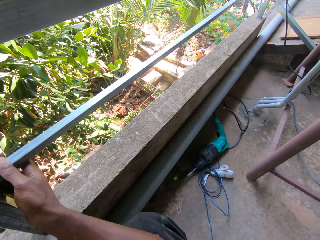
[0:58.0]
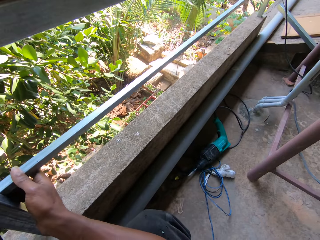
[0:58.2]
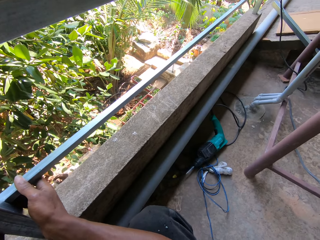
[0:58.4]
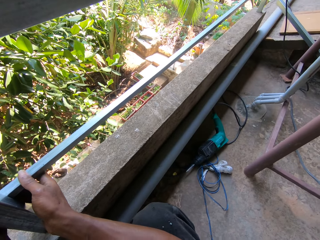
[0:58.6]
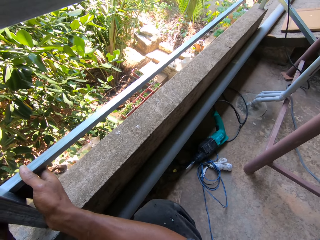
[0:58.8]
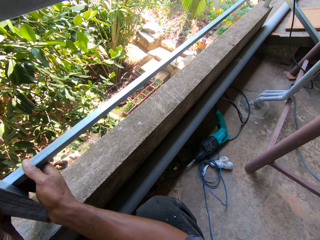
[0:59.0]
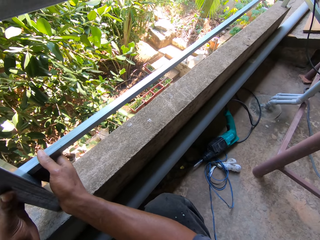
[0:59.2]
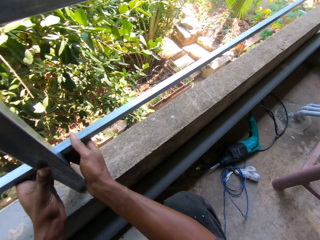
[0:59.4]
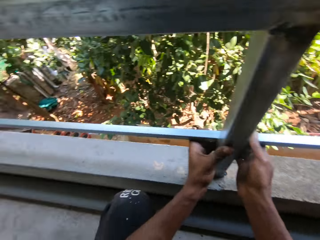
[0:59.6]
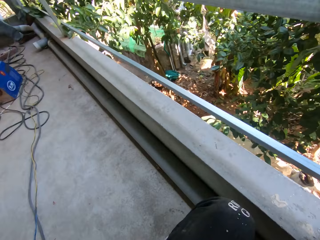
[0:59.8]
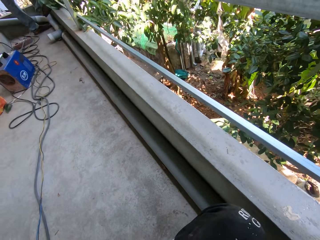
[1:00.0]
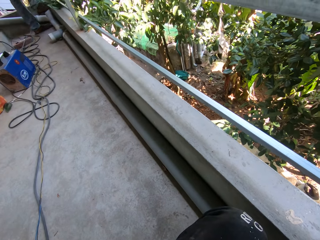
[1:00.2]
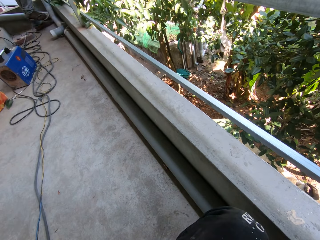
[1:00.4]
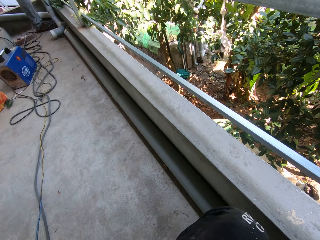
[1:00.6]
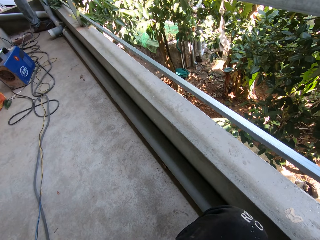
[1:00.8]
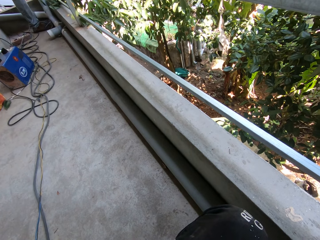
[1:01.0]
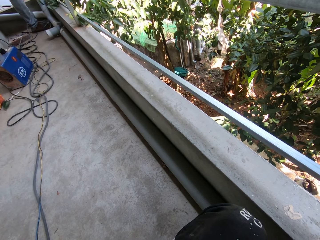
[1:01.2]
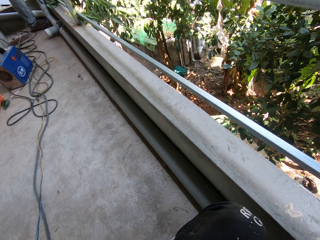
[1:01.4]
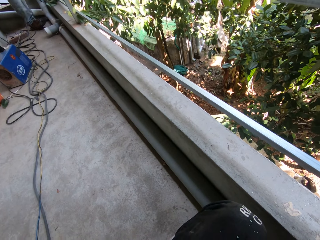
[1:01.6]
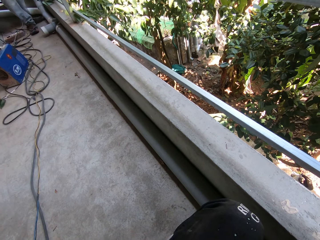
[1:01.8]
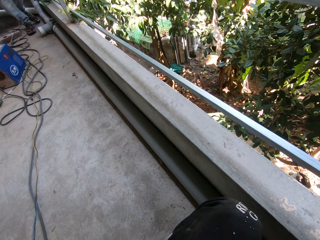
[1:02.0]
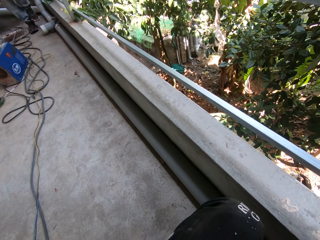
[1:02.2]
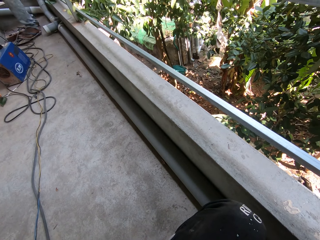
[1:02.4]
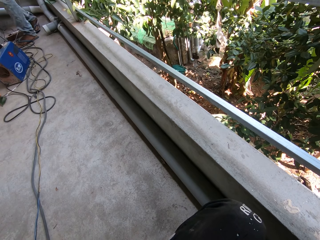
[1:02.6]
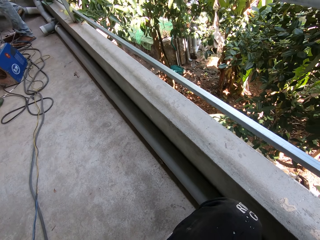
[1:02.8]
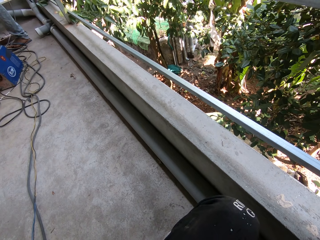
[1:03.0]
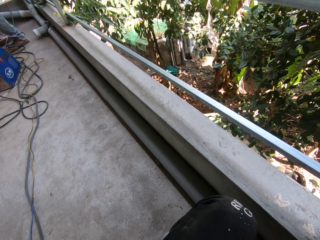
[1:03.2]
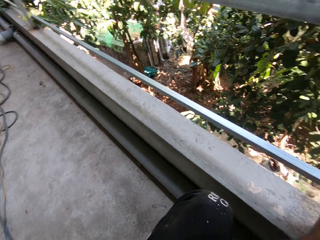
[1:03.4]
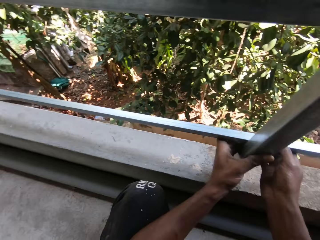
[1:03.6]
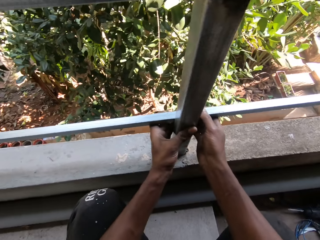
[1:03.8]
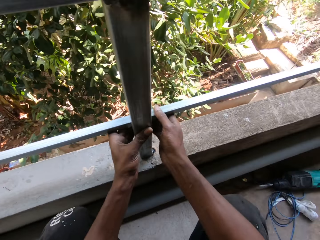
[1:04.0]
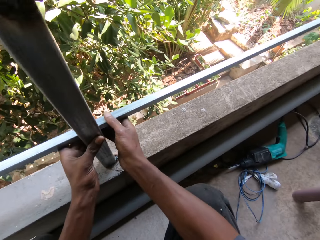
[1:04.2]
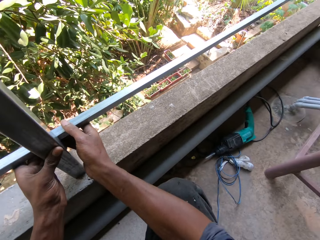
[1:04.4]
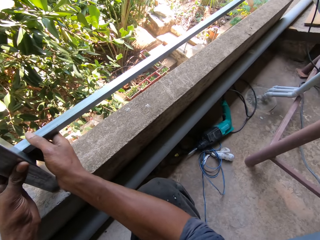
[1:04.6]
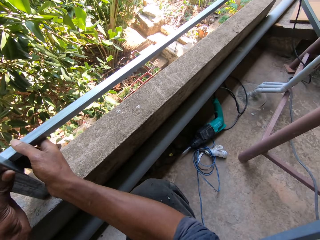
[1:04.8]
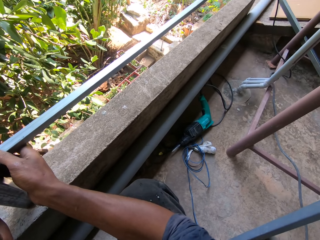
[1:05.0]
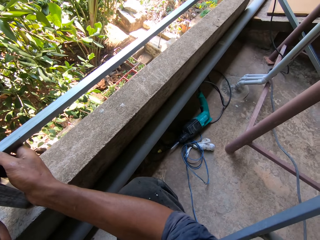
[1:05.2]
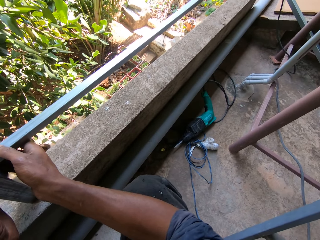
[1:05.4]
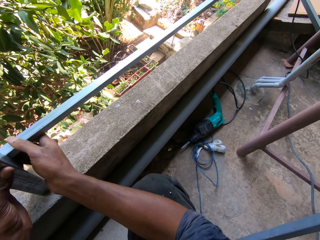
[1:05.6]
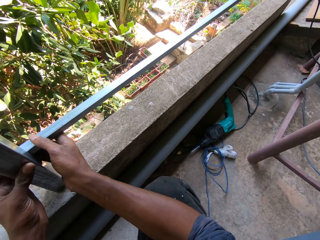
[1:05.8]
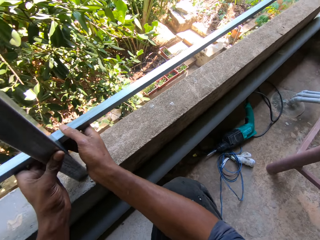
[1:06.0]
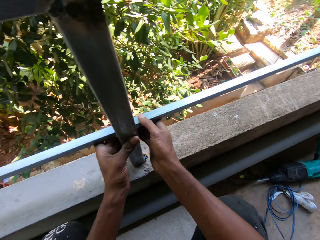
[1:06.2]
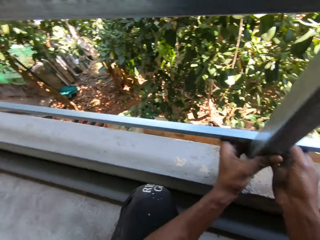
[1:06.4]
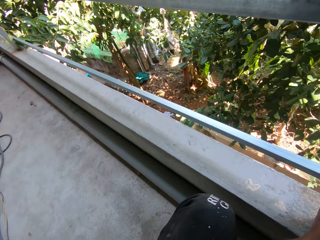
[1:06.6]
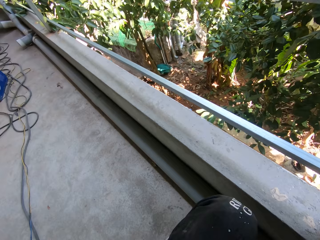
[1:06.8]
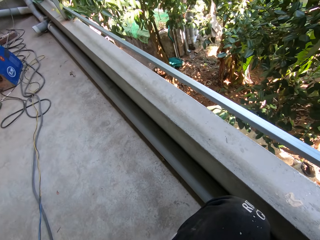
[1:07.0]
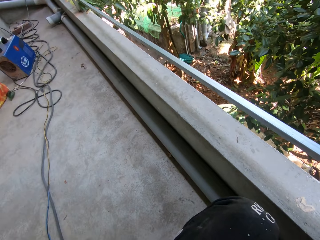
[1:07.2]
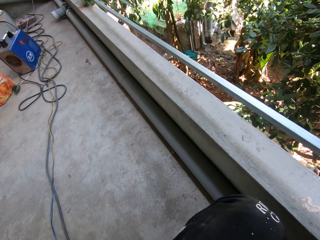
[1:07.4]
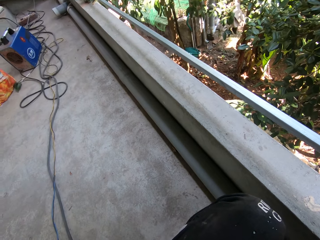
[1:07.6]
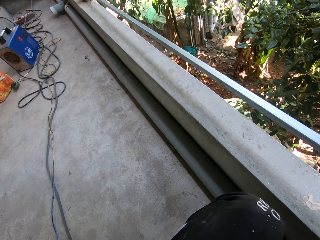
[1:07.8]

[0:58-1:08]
The camera wearer looks around.

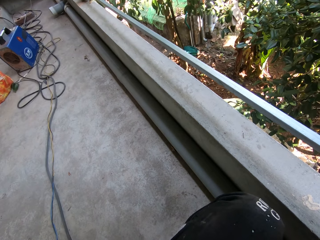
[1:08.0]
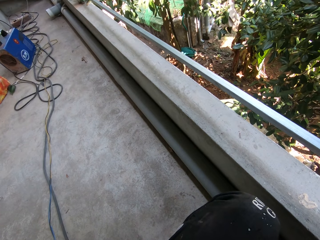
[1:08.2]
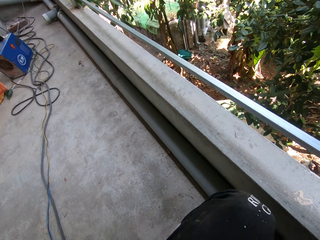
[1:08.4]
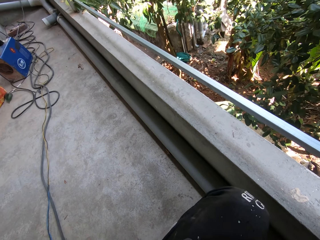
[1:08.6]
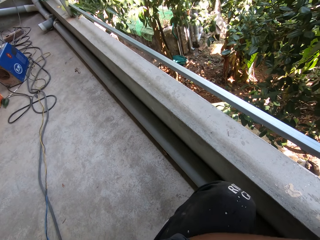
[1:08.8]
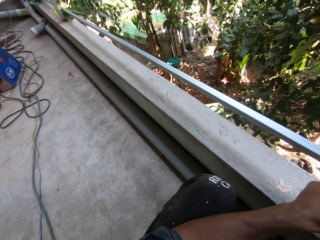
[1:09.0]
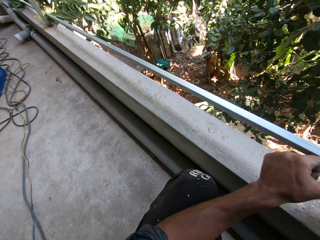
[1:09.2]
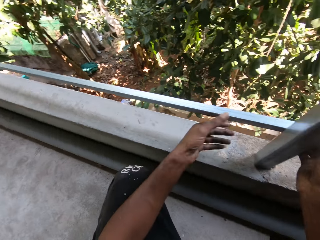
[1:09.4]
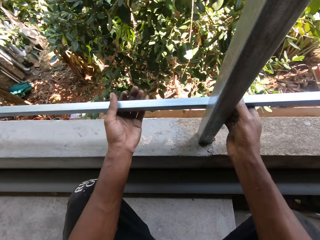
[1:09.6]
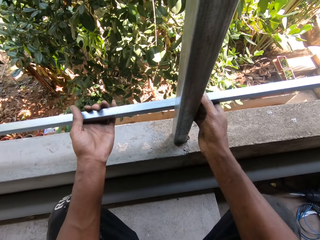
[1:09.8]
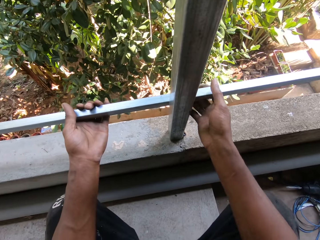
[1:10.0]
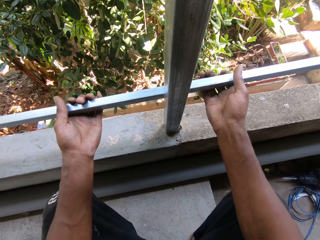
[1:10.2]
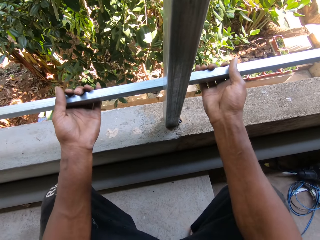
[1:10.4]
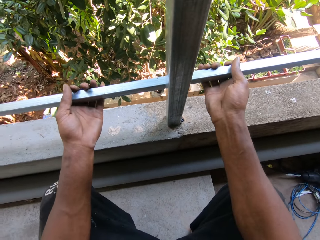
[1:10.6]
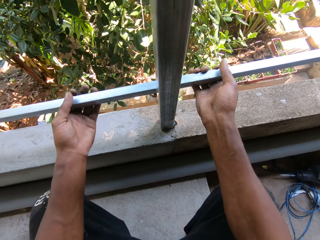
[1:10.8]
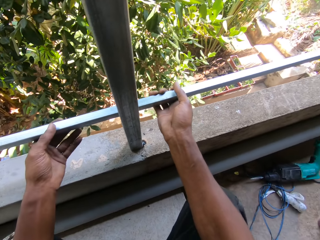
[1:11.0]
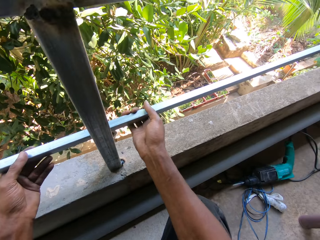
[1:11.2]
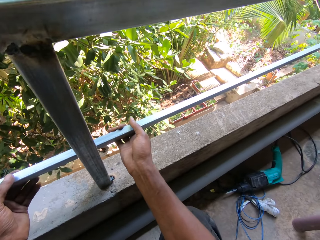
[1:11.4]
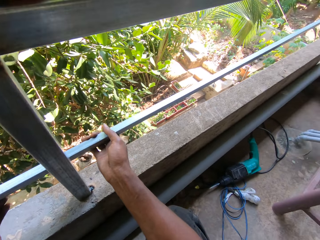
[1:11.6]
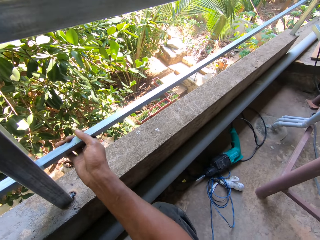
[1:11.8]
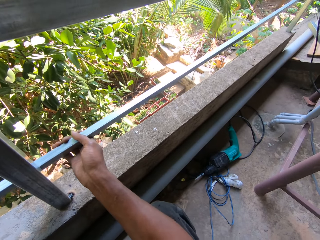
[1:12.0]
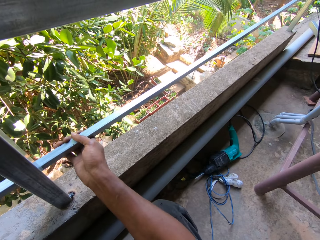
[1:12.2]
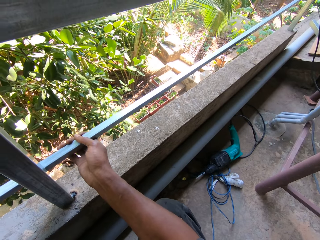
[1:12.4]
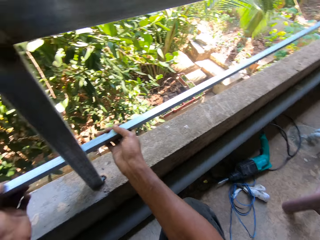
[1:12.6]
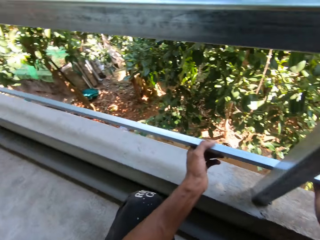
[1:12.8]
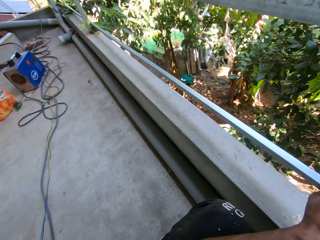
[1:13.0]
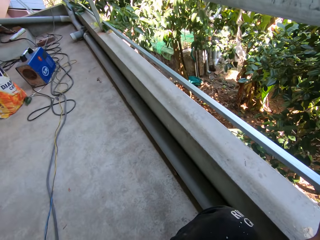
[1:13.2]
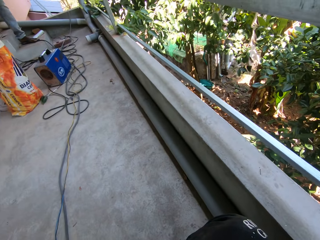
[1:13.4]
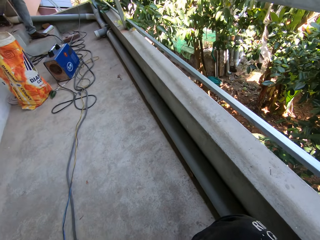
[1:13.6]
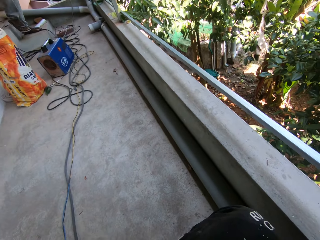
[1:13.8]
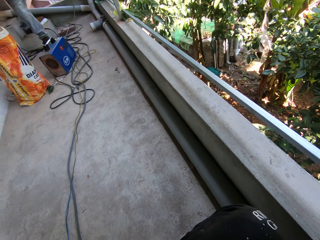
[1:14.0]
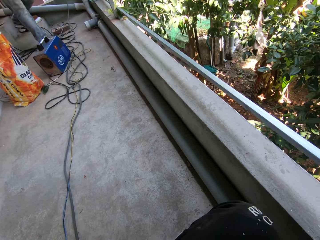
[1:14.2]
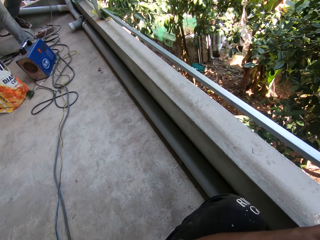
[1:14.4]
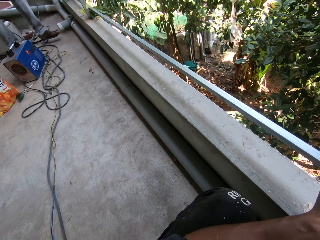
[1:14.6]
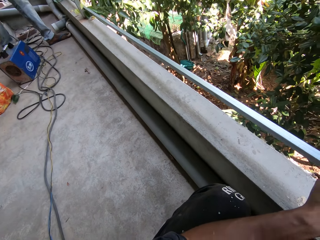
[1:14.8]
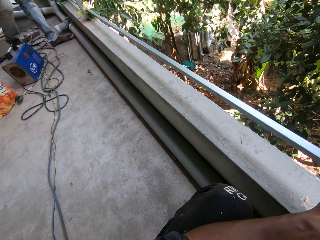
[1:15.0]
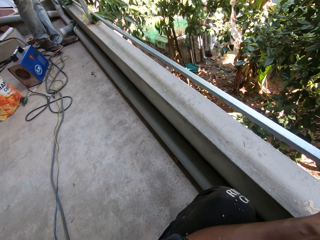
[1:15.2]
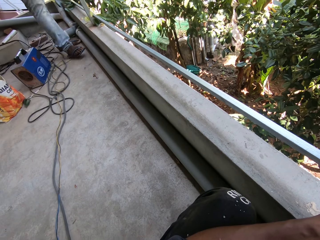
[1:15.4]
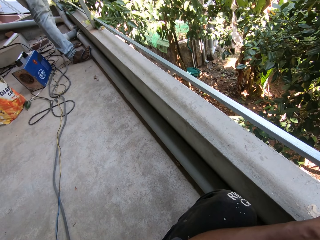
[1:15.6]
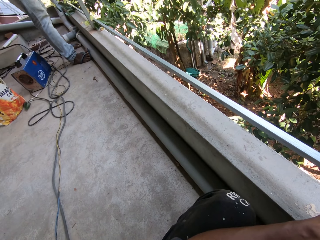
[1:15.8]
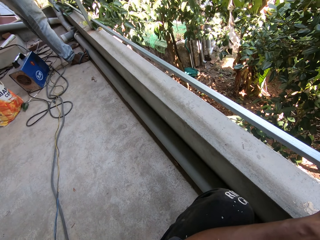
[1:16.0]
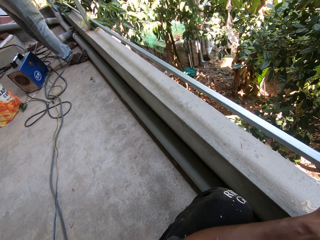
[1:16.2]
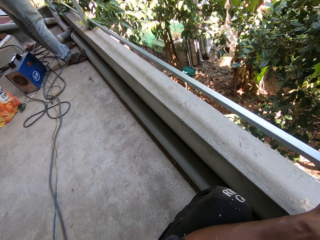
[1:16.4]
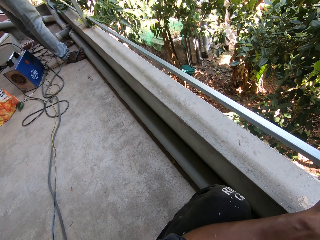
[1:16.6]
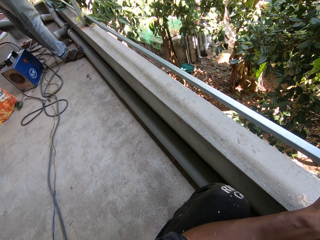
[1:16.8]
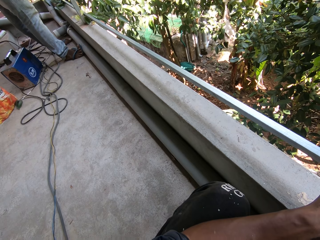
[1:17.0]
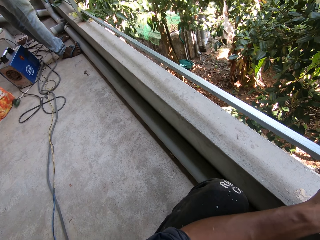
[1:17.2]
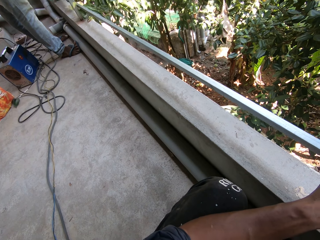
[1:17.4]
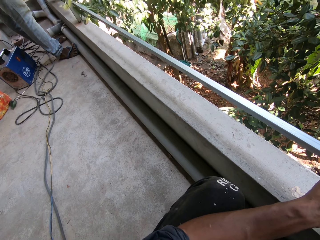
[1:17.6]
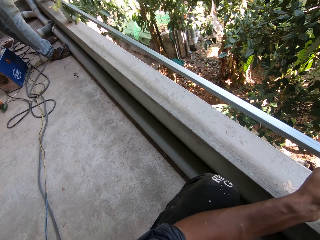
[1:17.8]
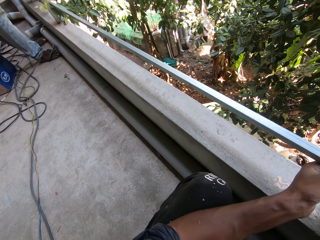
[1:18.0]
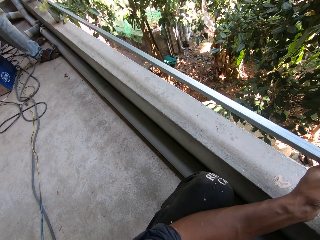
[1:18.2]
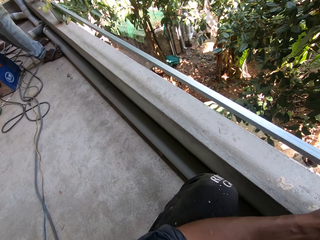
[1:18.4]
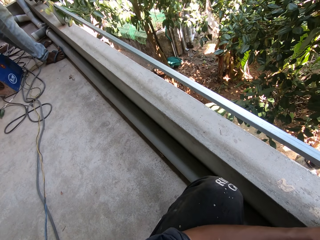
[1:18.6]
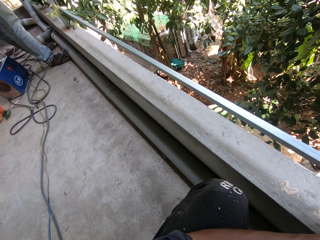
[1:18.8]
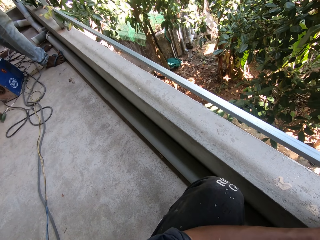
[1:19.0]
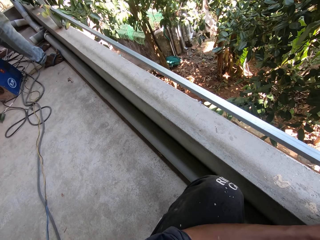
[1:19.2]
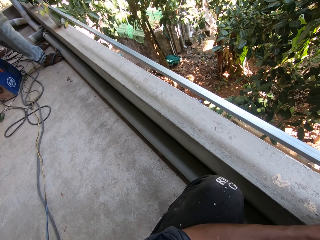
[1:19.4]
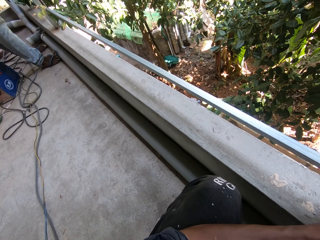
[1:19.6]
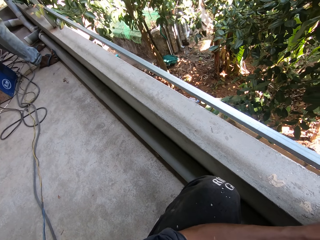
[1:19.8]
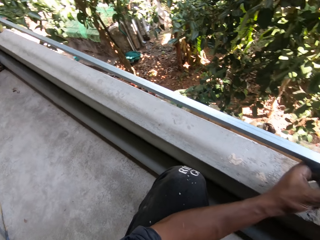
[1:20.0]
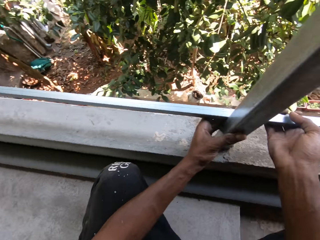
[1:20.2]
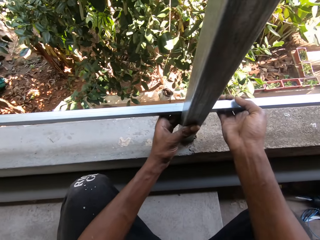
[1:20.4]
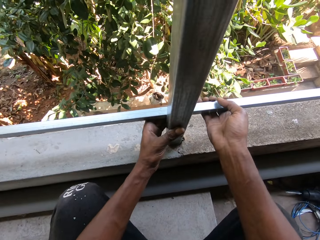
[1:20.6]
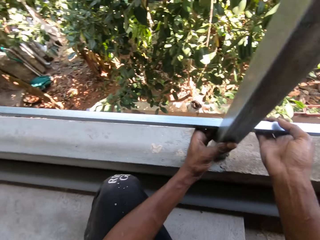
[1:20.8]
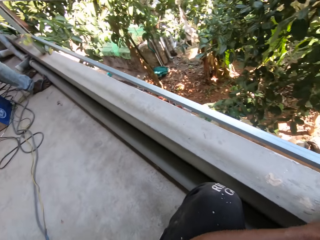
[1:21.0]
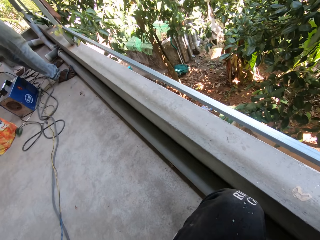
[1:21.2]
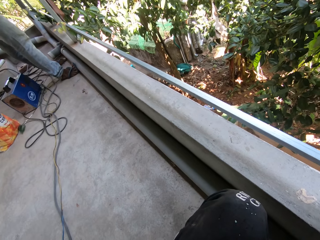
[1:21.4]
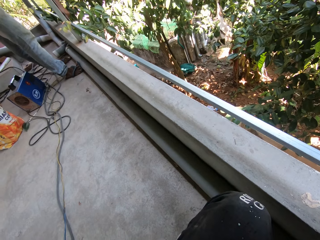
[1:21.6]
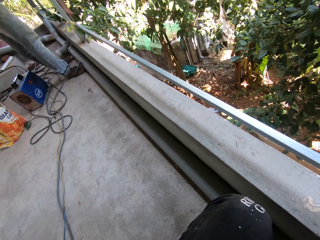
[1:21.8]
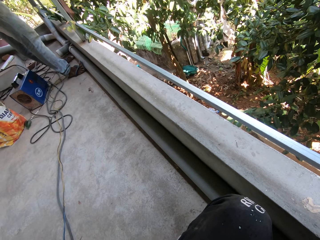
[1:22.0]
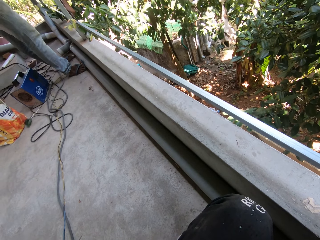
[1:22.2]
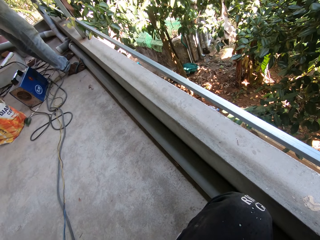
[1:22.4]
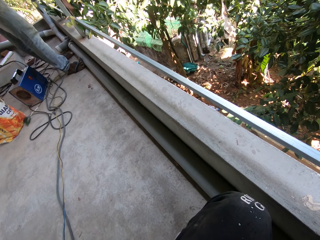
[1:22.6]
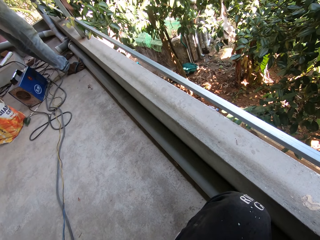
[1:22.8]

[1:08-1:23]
The camera wearer holds the metal bar on the balcony handrail with both hands. They adjust the metal bar on the balcony handrail with both hands. The man interacts with the camera wearer. The man measures the metal bar on the balcony handrail with a measuring tape in his right hand.
